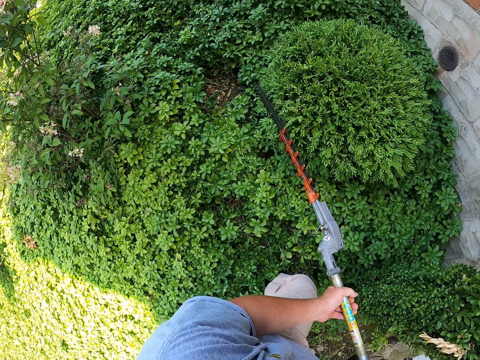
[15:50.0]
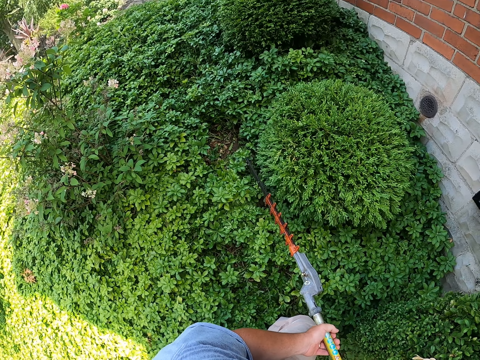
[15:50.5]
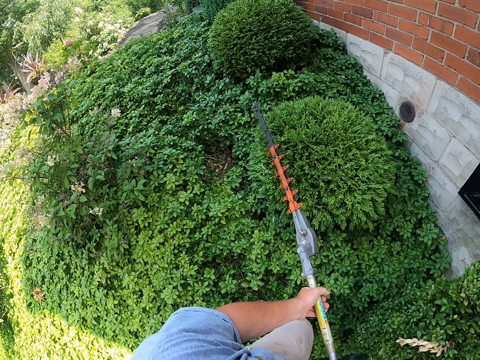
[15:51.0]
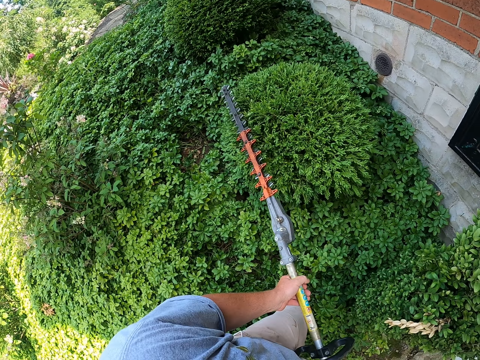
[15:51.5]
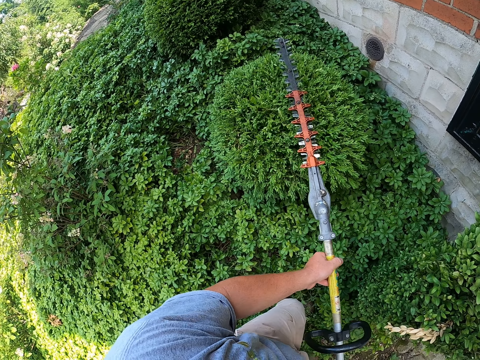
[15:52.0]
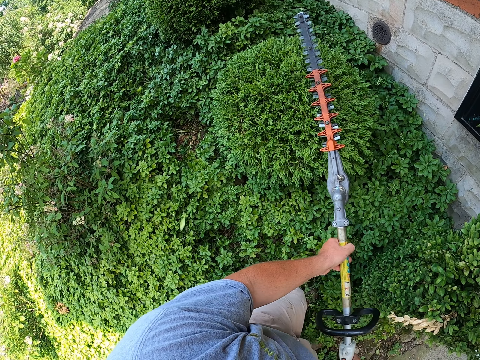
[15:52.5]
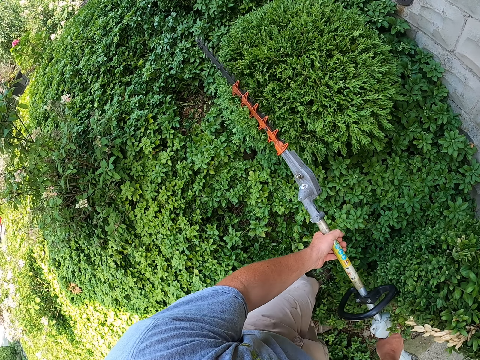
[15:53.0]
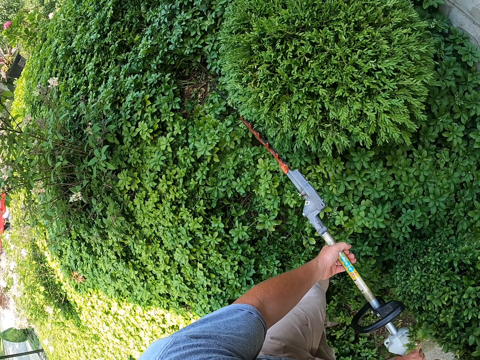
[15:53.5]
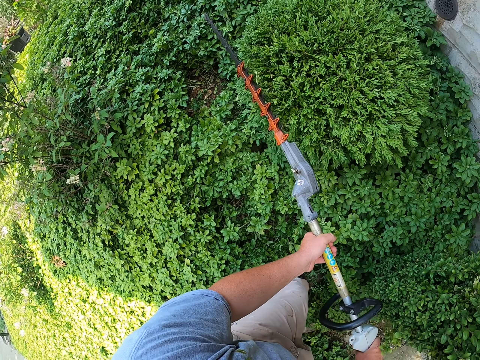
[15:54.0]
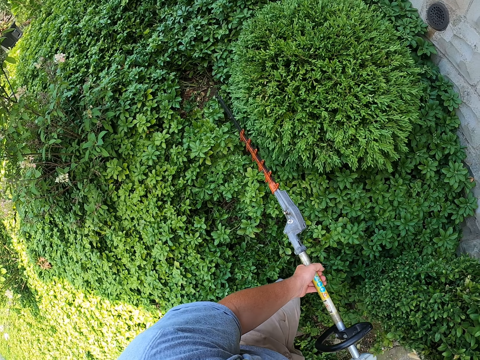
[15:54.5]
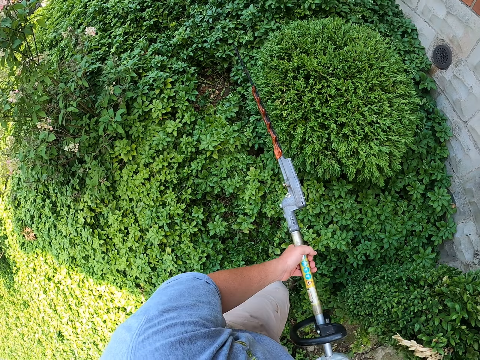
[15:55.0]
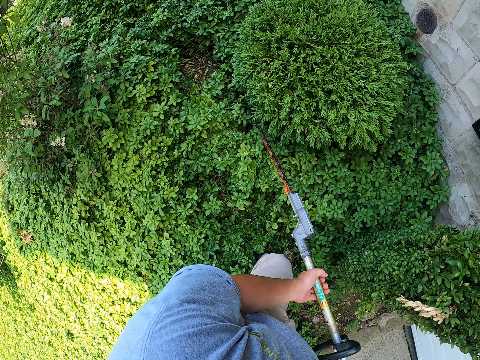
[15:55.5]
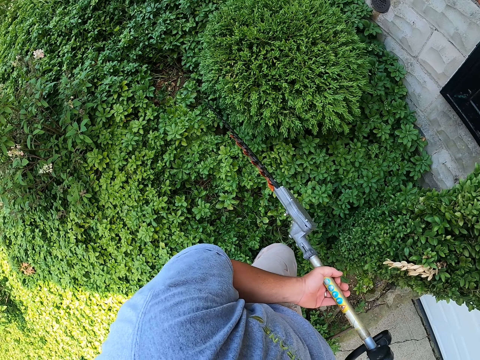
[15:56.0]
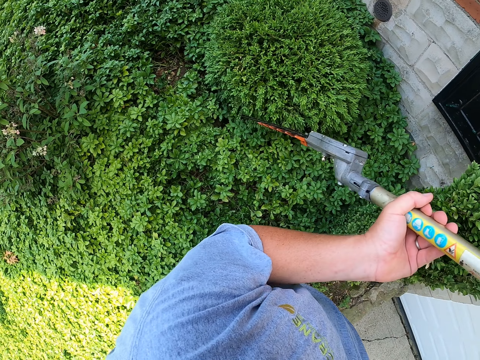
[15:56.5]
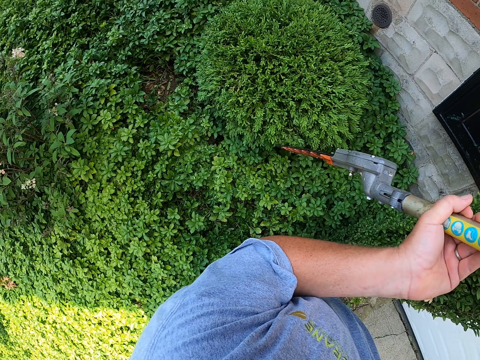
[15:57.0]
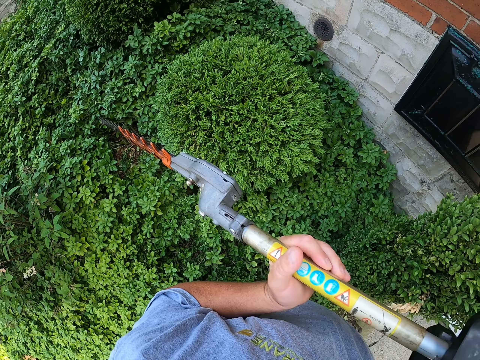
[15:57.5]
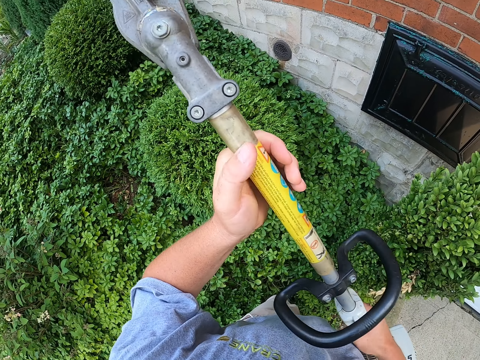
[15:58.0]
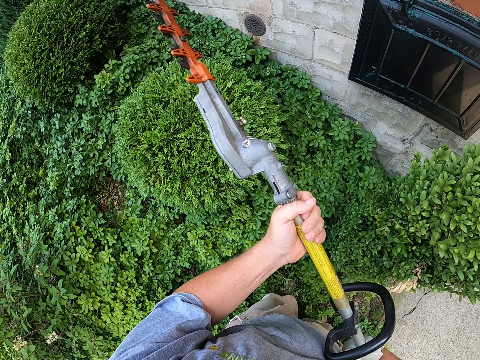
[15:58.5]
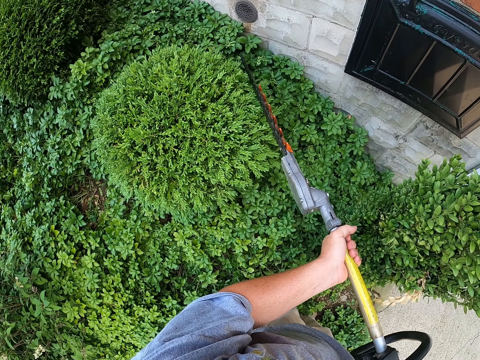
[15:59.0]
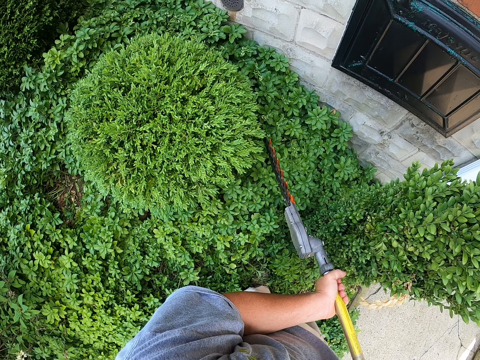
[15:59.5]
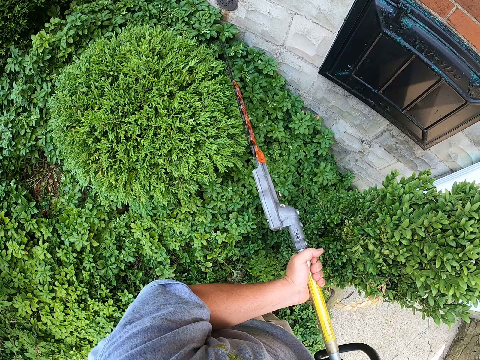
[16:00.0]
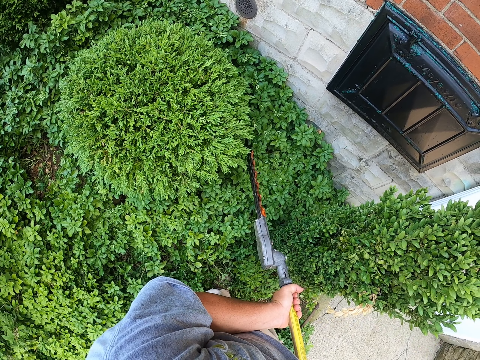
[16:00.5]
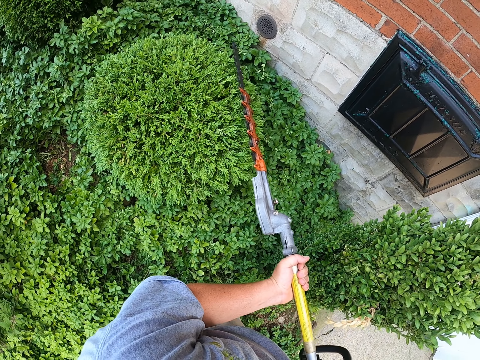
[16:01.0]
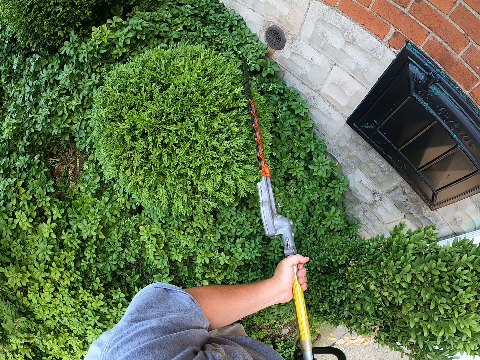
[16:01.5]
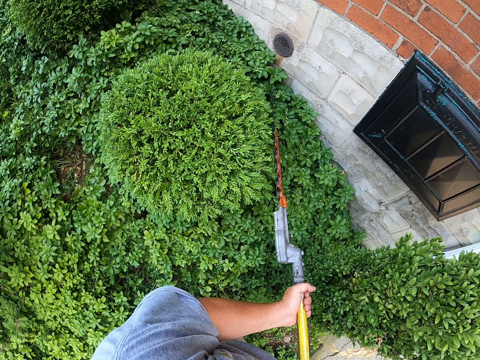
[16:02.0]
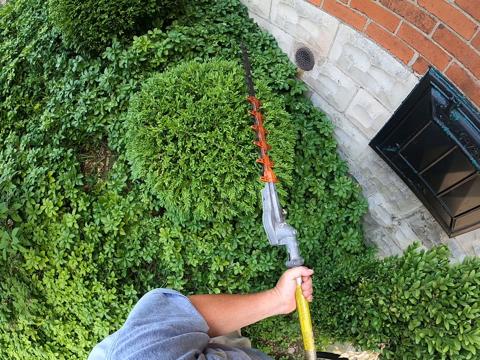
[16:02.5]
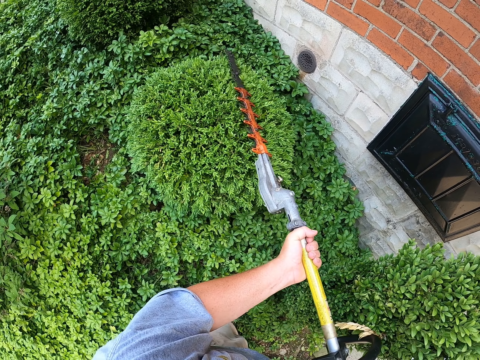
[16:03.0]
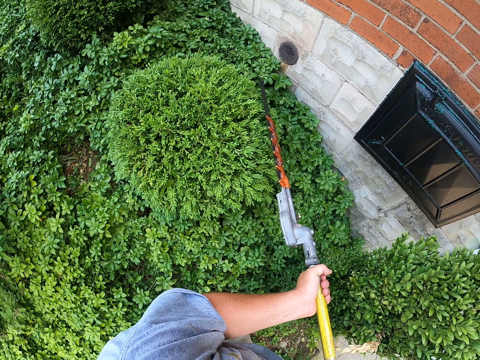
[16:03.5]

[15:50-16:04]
The camera wearer trims the shrub with the edge trimmer. They trim the shrub with the edge trimmer again.

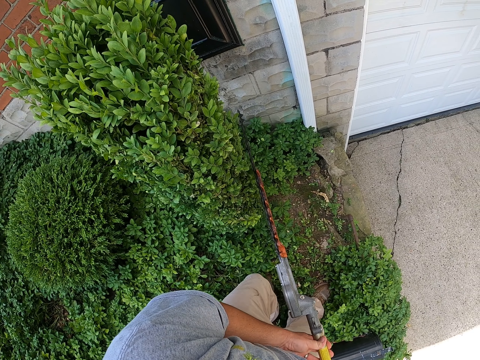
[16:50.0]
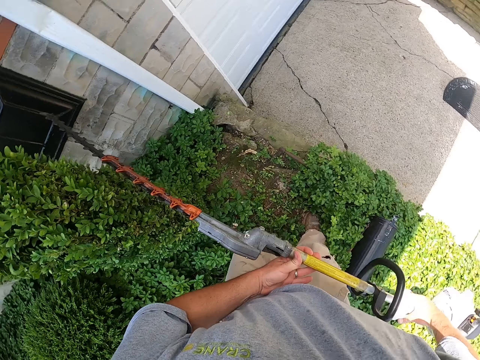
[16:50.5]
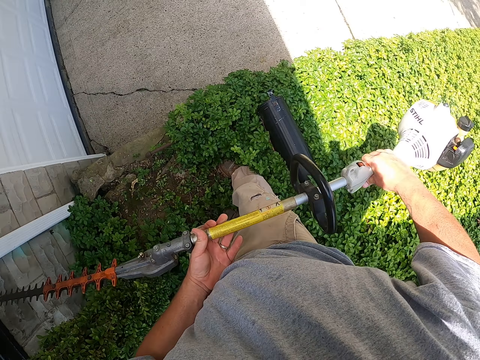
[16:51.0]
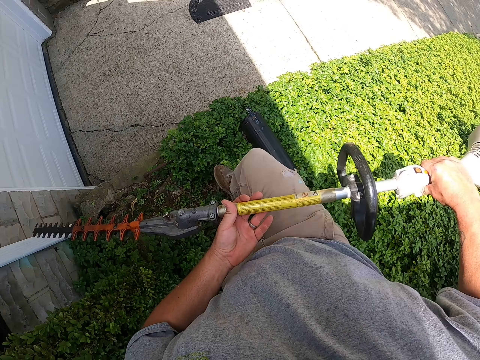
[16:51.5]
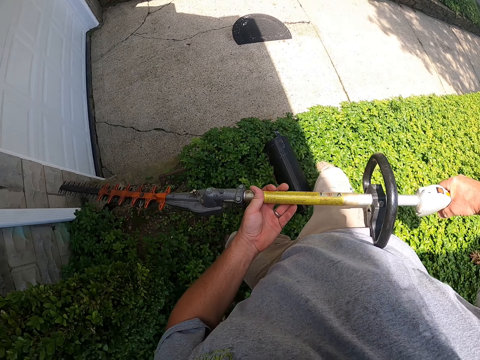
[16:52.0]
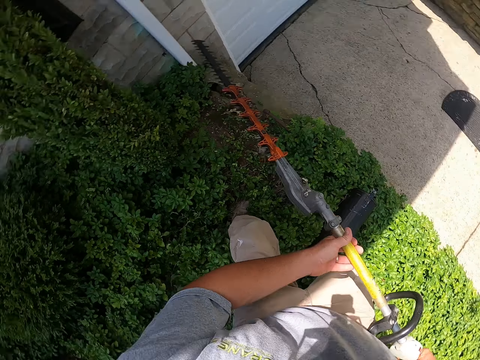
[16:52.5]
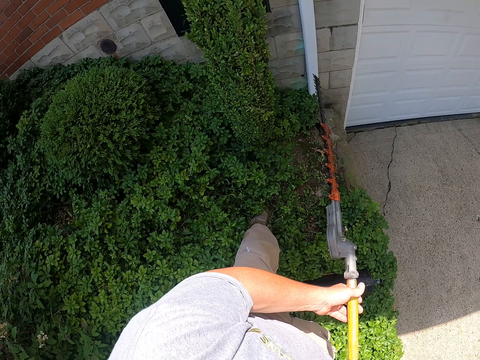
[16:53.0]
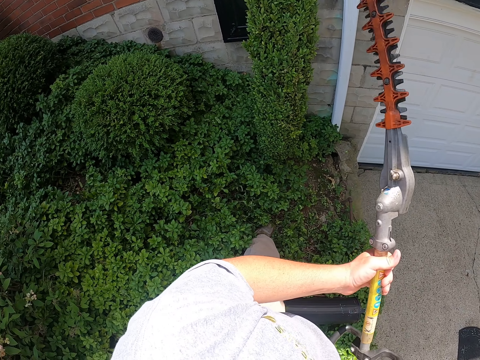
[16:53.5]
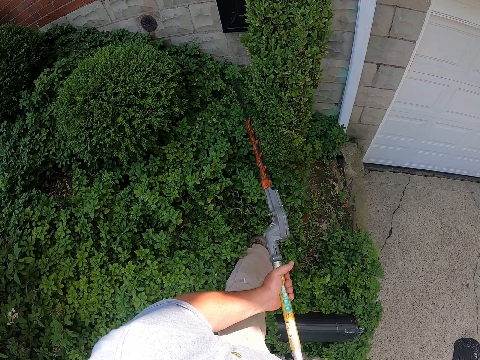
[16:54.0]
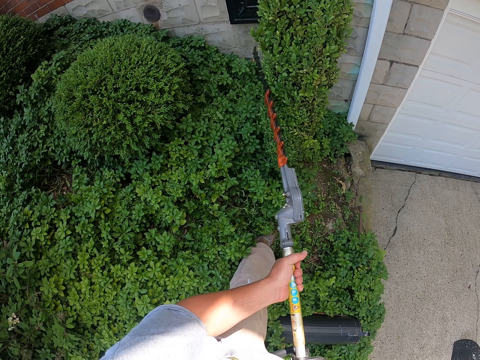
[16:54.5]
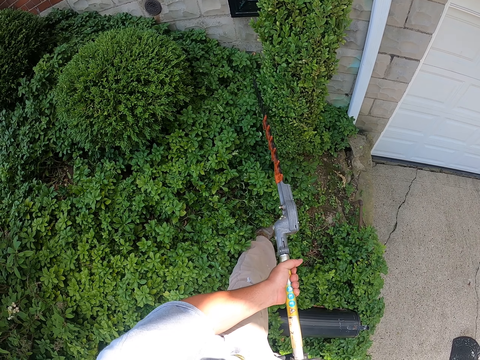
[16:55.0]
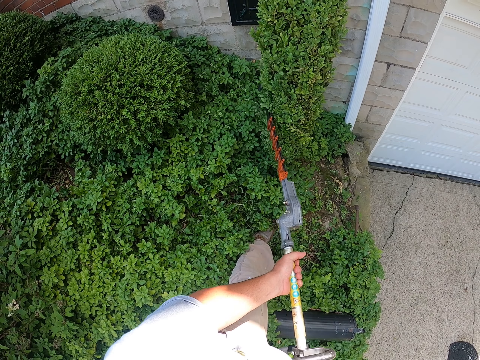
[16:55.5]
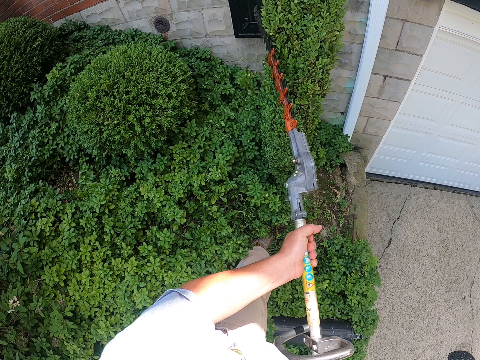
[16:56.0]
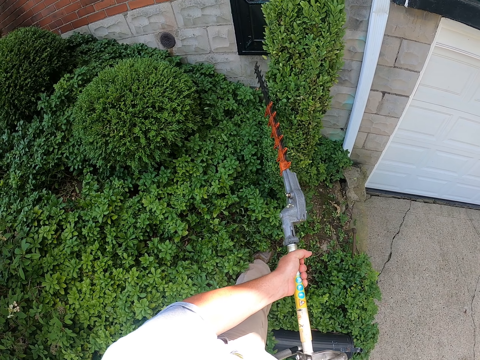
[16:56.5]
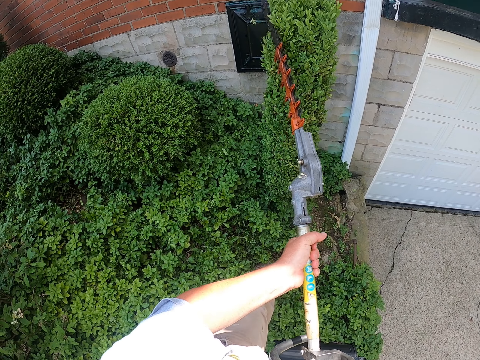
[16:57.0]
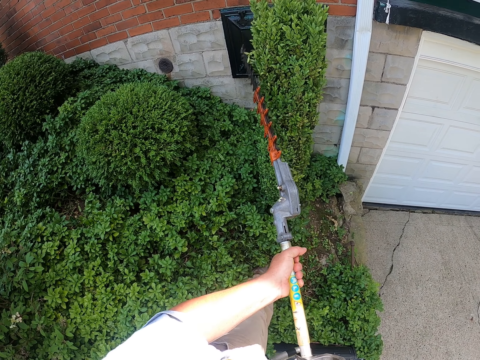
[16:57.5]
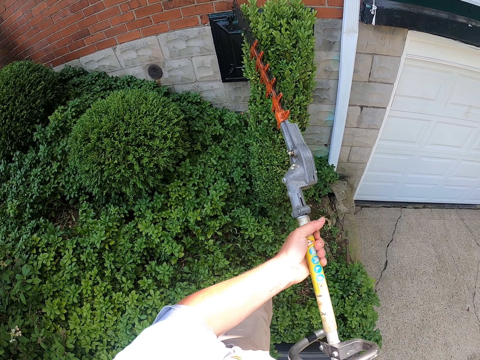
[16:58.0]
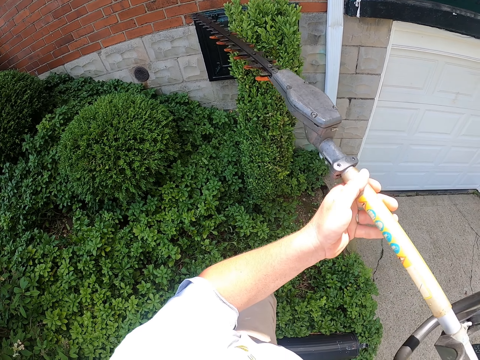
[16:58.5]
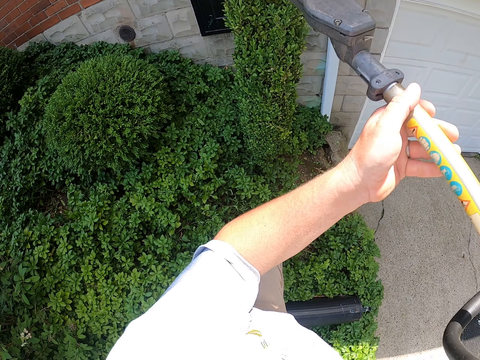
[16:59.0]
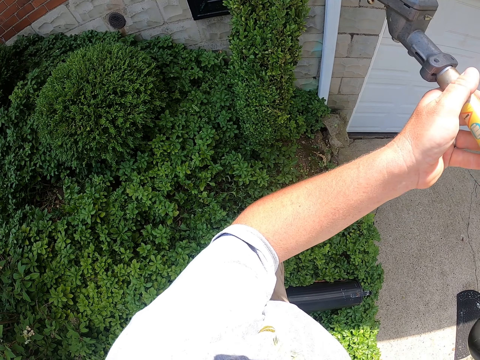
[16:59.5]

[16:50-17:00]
The camera wearer moves in the garden. They trim the shrub with the edge trimmer.

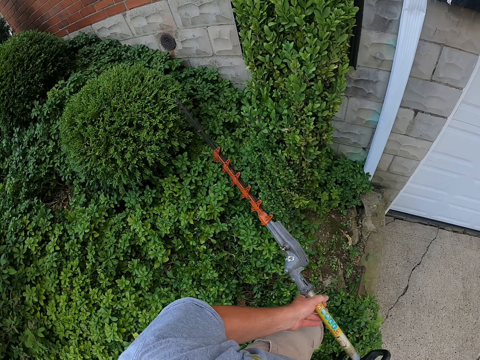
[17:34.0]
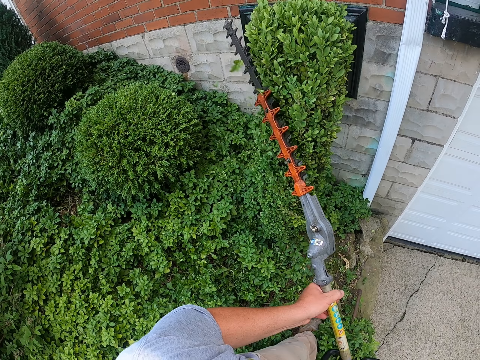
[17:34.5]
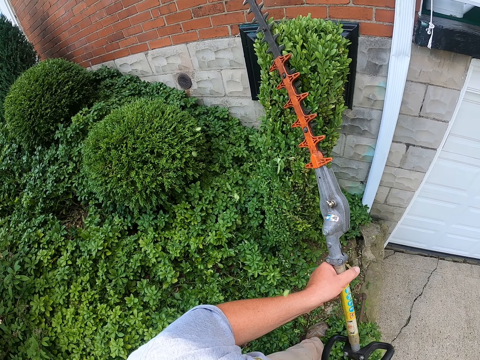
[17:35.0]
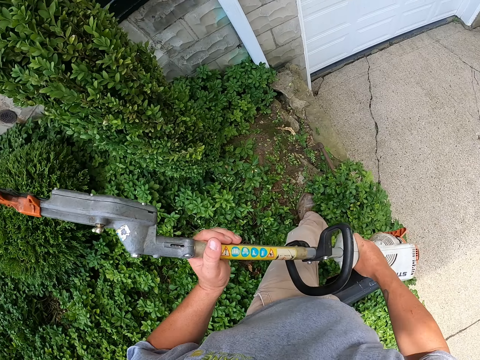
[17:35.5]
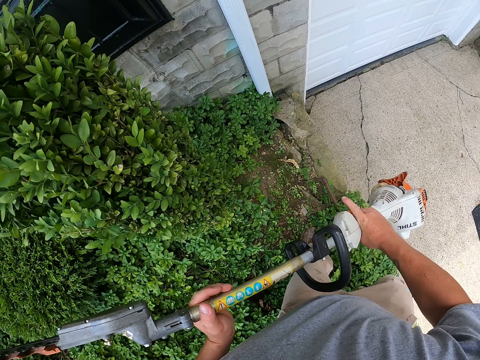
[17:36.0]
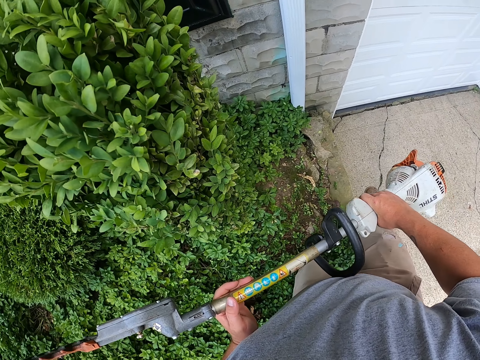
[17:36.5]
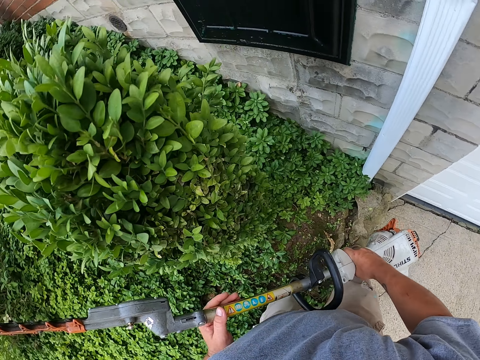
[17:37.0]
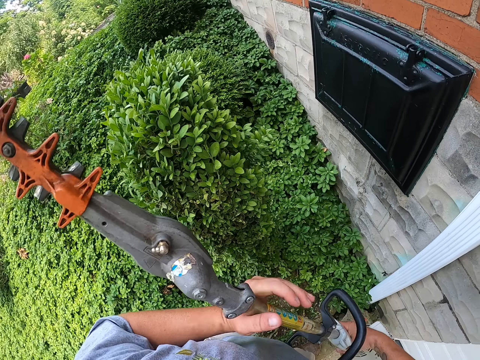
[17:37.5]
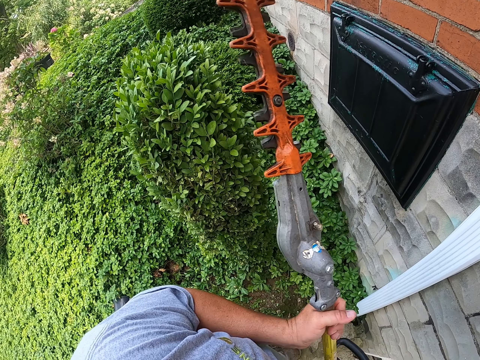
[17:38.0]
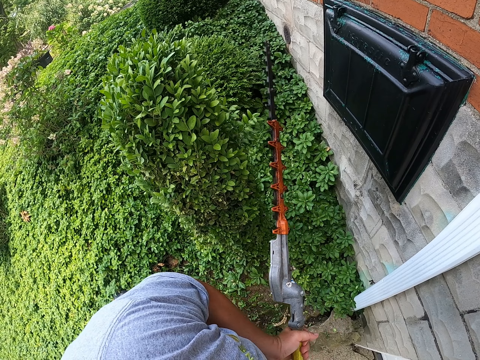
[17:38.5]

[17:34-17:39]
The camera wearer moves in the garden.
